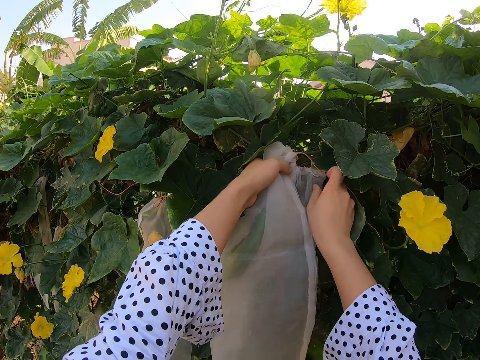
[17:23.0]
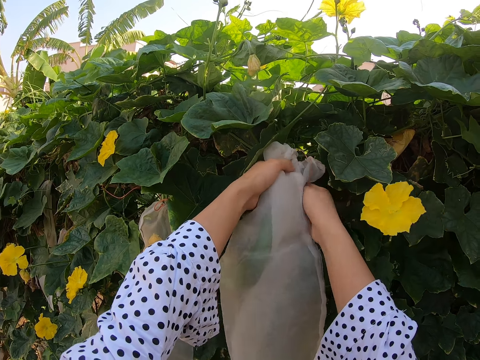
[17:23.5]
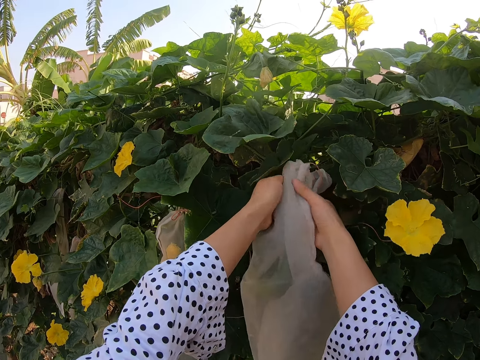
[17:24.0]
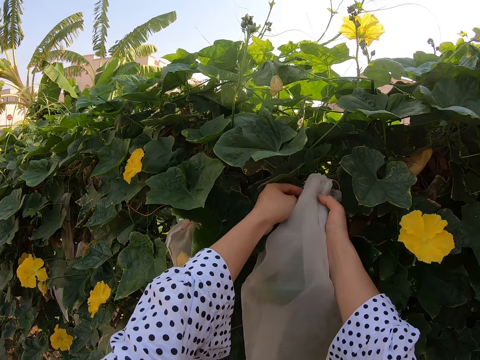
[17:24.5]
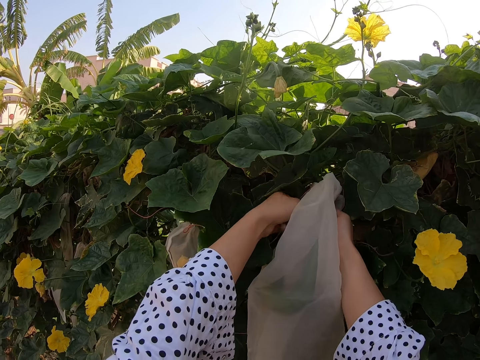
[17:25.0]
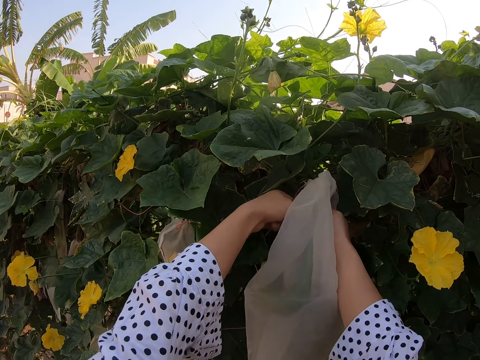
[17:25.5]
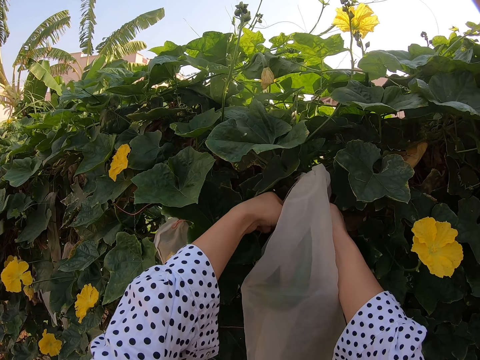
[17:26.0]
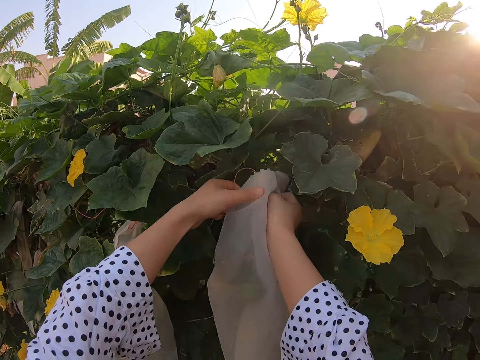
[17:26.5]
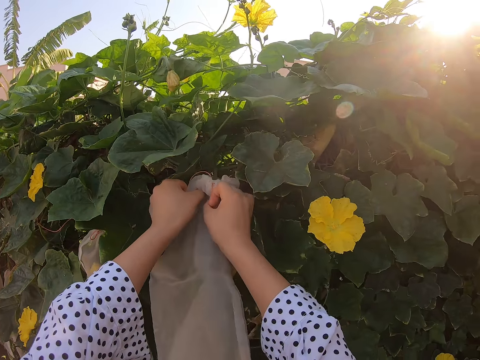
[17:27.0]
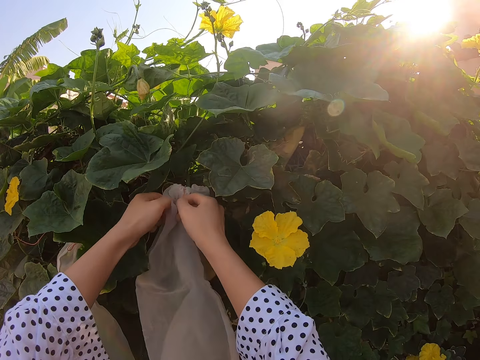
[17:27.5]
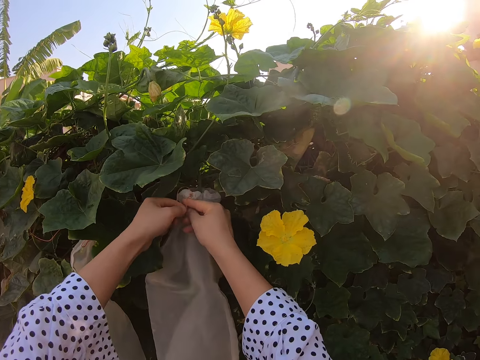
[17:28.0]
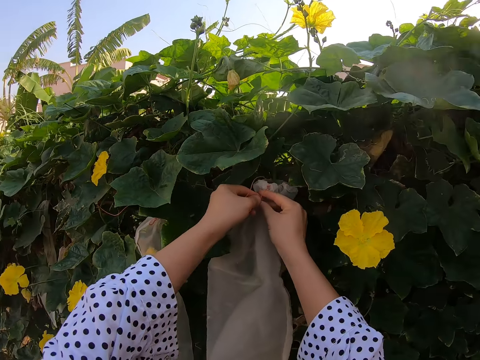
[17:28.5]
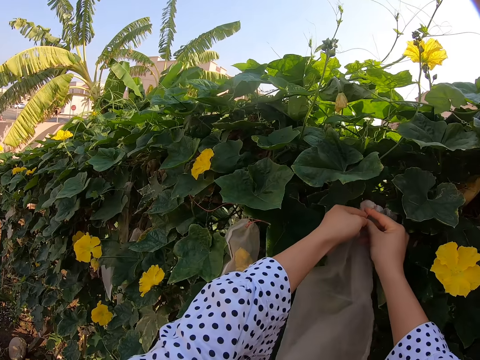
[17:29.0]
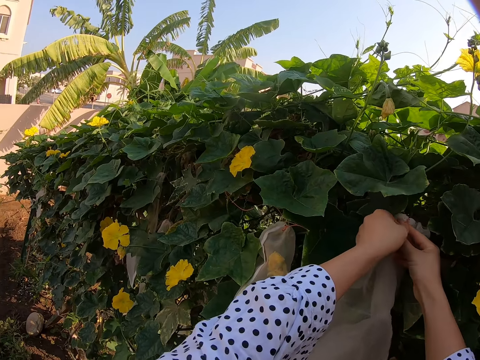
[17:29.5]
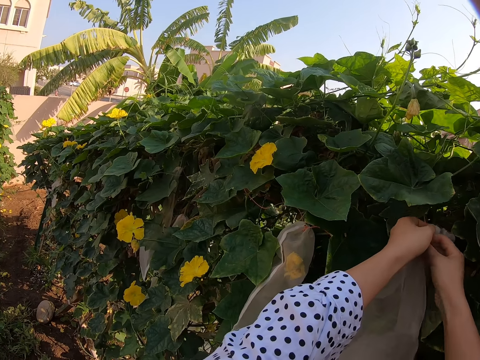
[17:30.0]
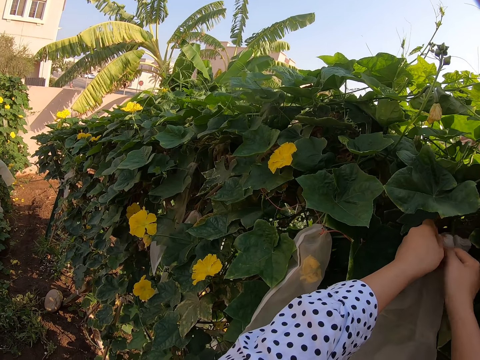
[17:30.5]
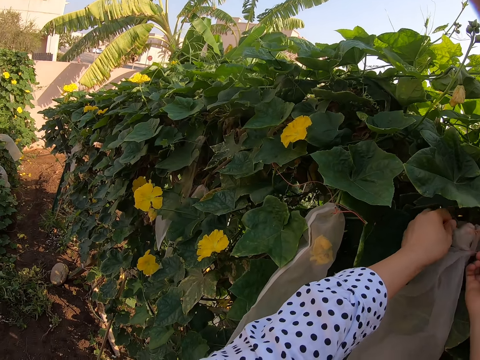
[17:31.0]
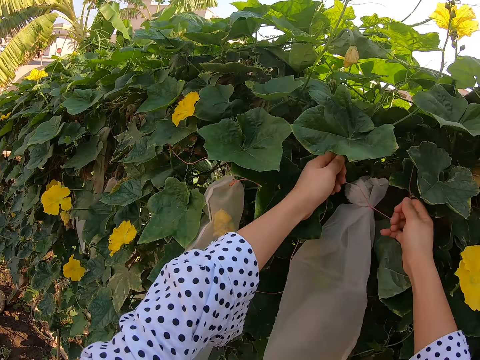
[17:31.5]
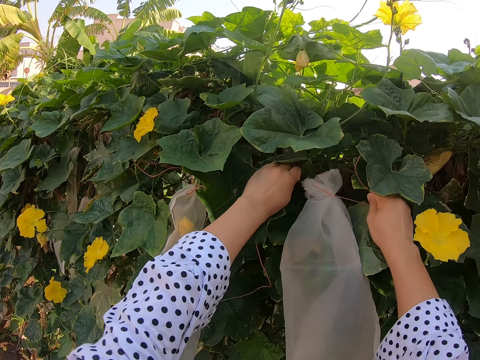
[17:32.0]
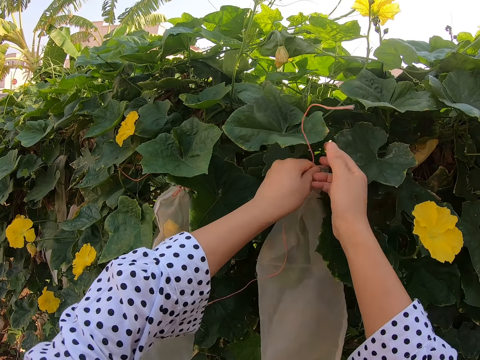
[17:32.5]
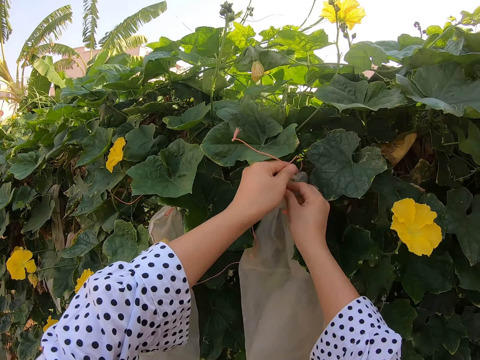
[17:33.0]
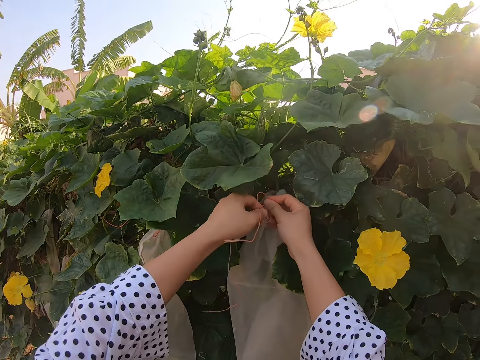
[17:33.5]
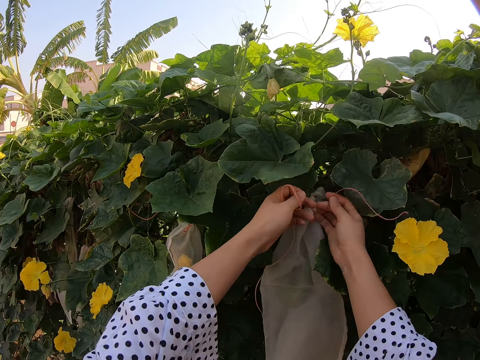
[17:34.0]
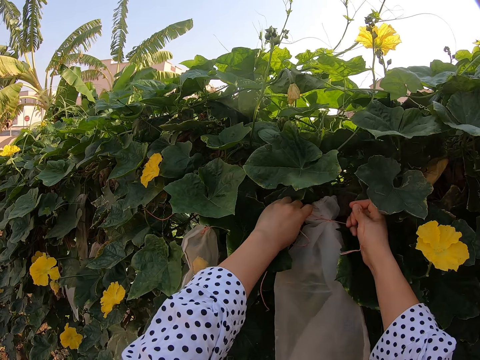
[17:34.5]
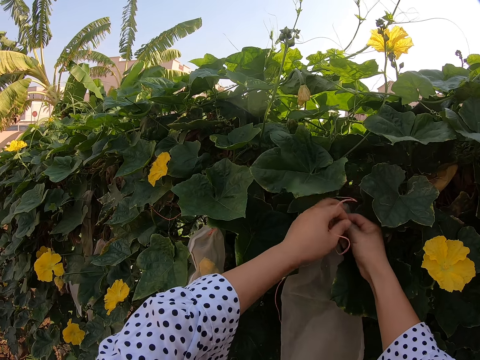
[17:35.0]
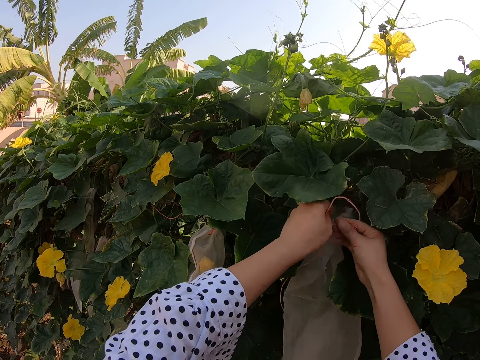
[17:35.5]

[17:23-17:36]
The camera wearer ties the nylon.

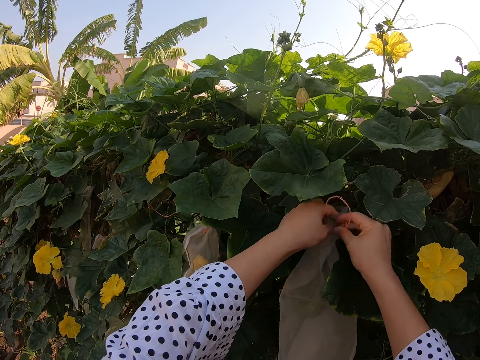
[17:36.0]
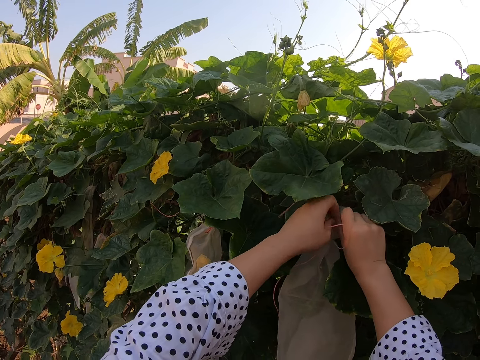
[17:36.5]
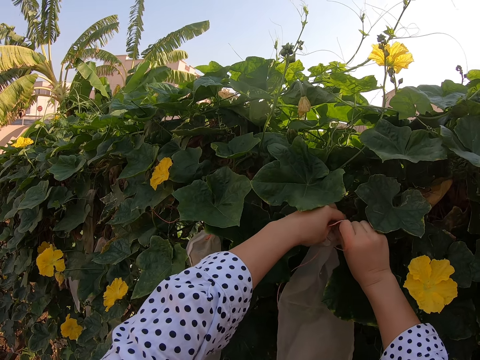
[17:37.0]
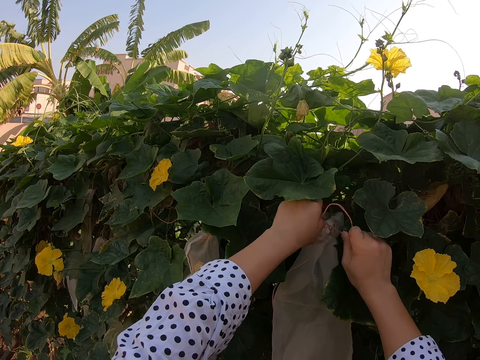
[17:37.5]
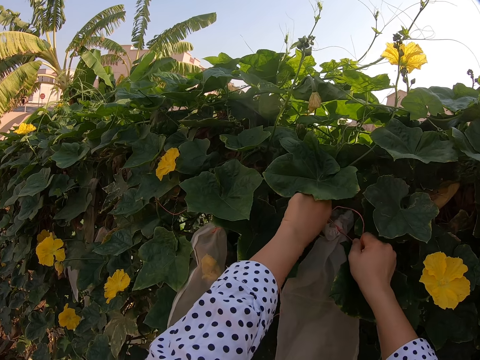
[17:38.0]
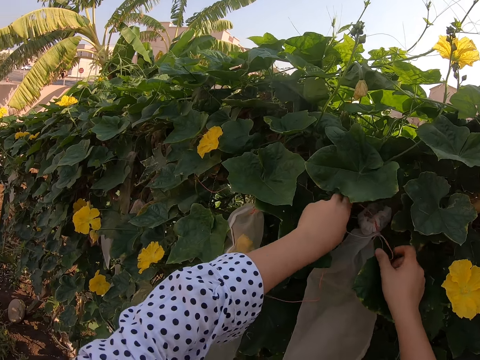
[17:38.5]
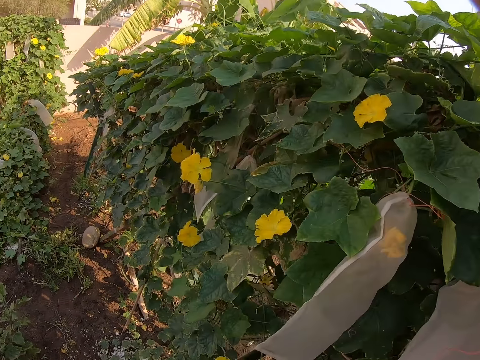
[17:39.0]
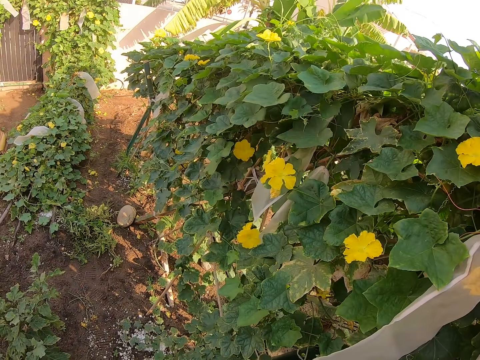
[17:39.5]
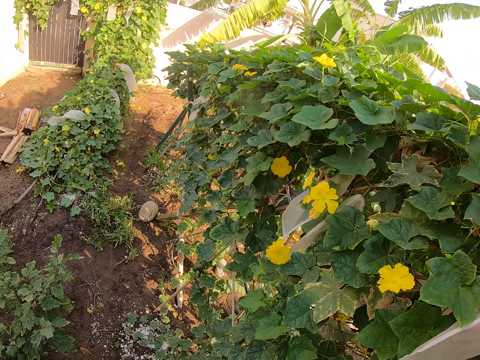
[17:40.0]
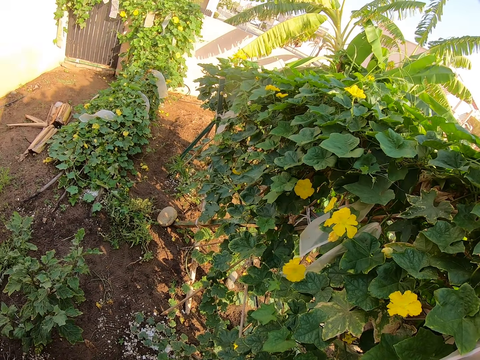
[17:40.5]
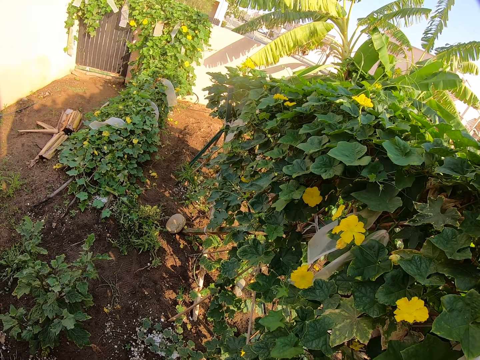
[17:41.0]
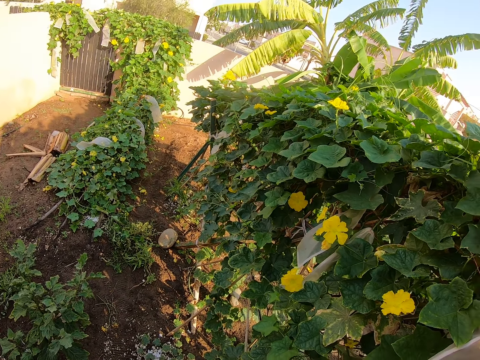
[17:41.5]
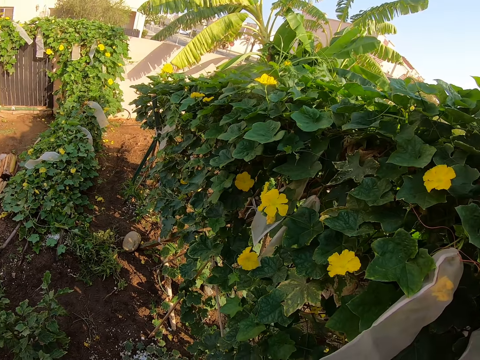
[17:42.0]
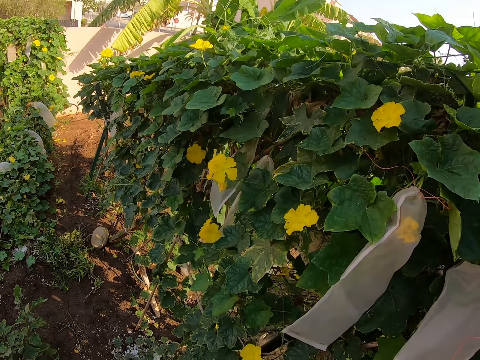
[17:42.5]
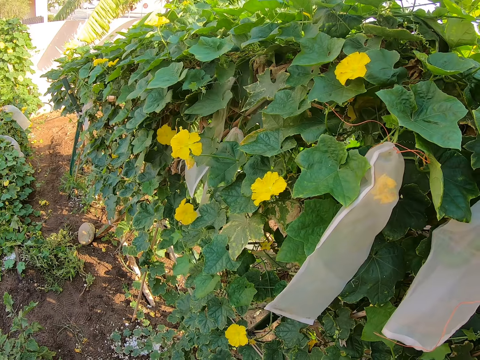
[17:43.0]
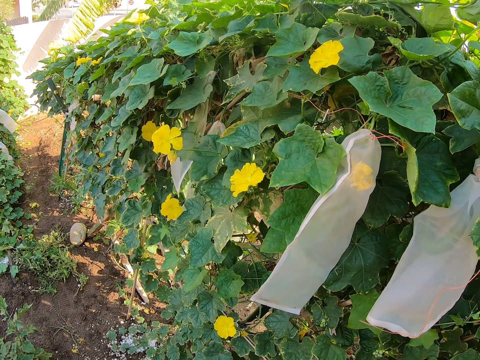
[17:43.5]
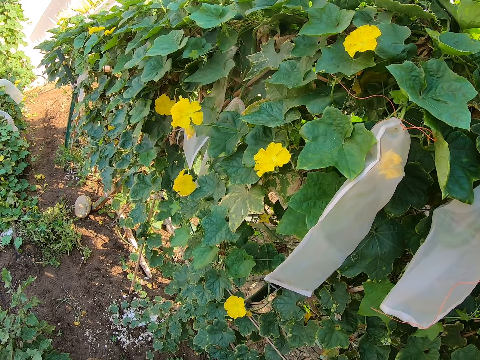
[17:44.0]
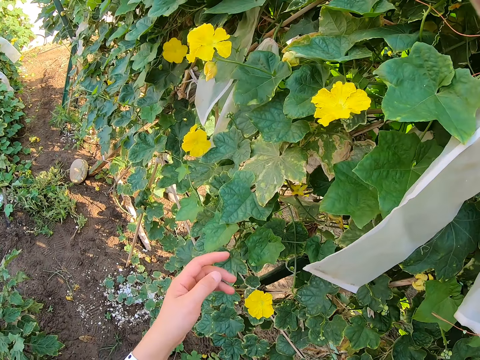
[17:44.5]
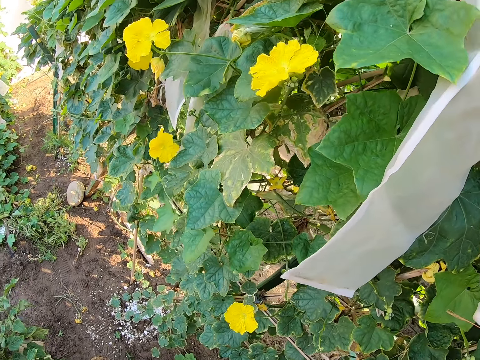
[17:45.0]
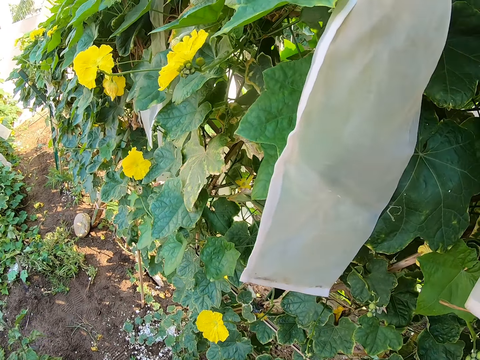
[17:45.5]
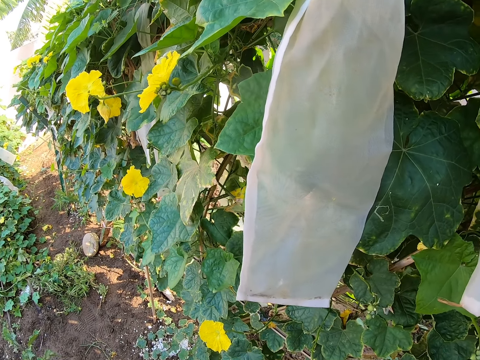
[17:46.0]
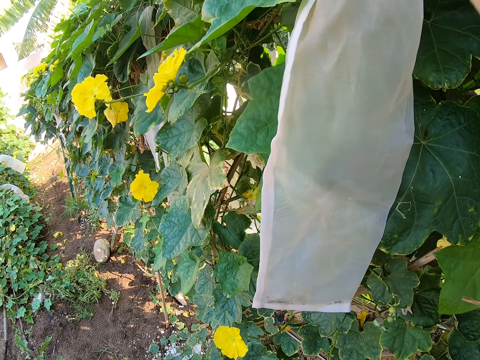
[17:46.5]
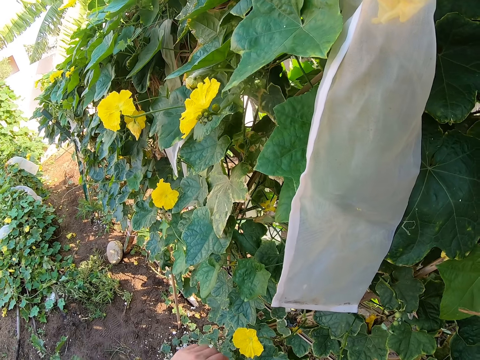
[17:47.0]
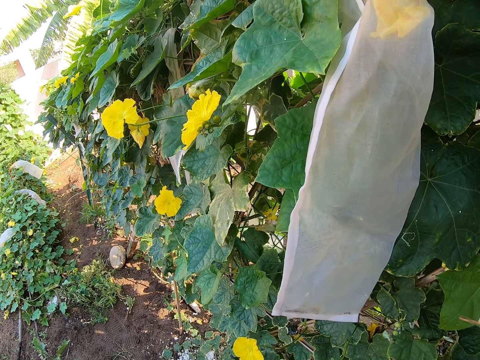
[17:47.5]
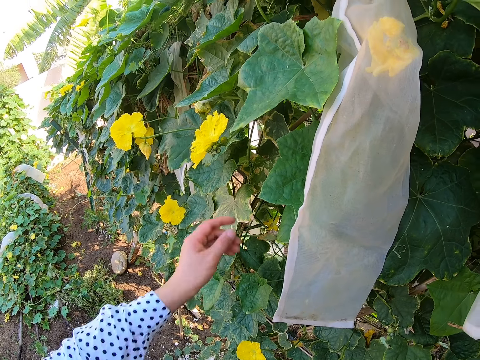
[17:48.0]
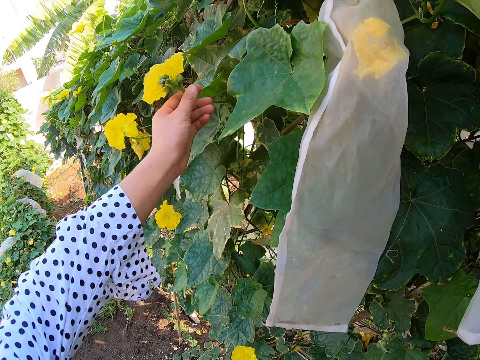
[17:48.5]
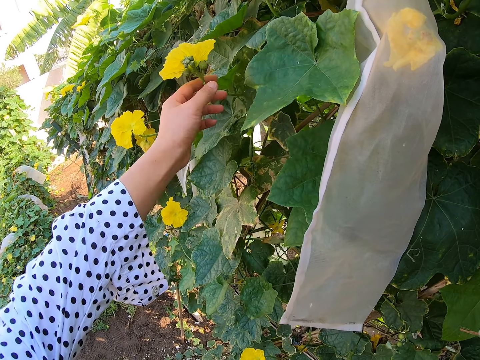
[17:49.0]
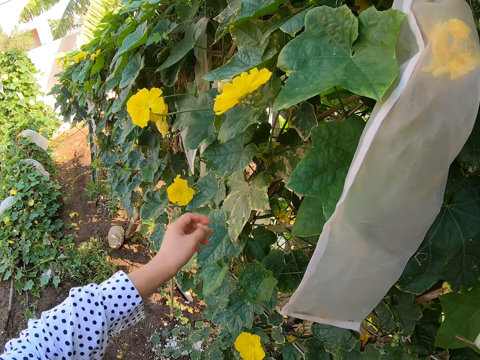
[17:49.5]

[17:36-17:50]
The camera wearer swings both hands. They stare at the ground. They look around. They stare at the leaves. They swing the left hand. They stare at the leaves. They swing the left hand. They stare at the leaves. They swing the left hand. They touch the flower. They hold the flower.
